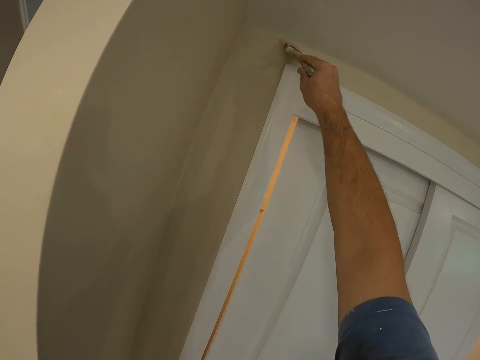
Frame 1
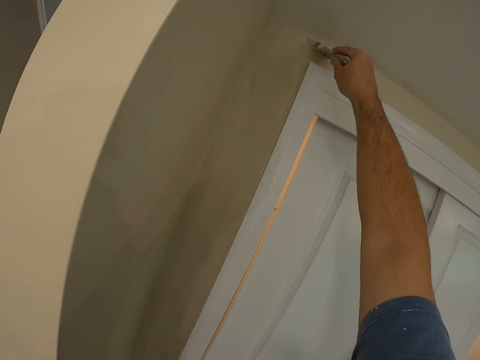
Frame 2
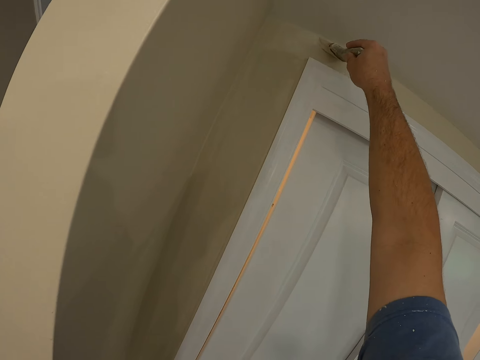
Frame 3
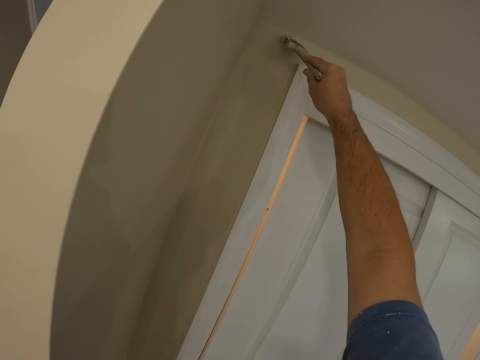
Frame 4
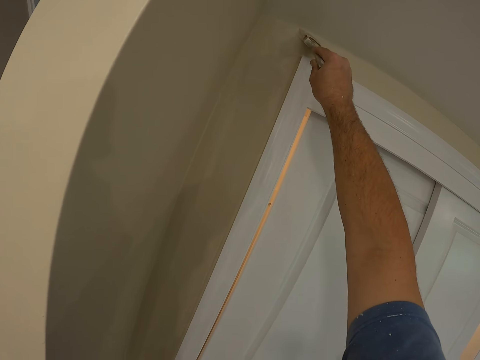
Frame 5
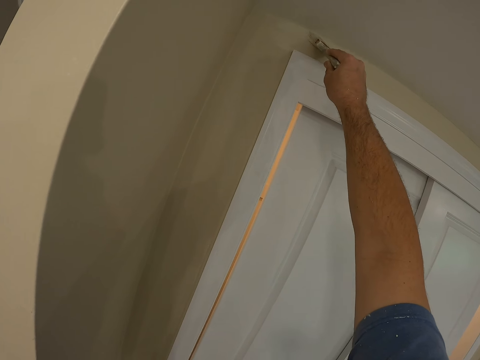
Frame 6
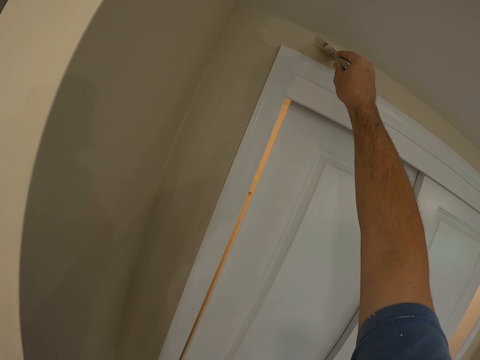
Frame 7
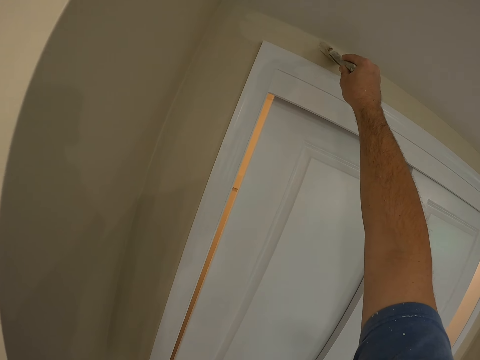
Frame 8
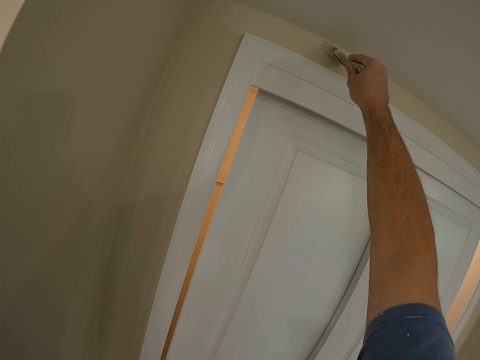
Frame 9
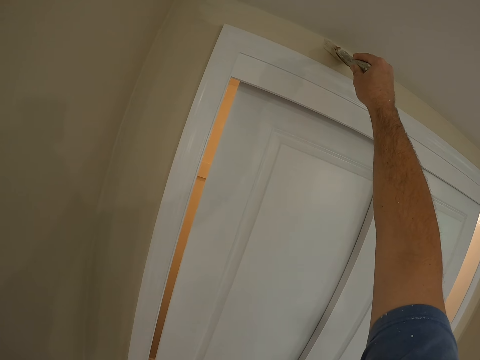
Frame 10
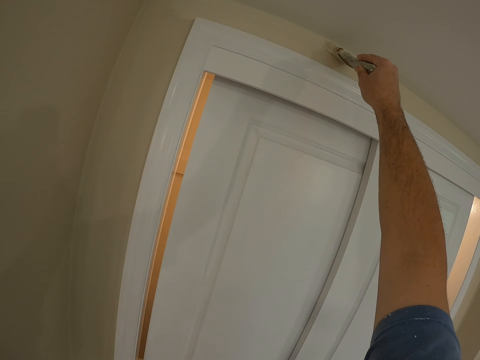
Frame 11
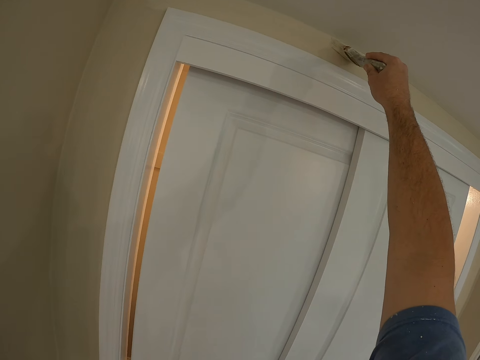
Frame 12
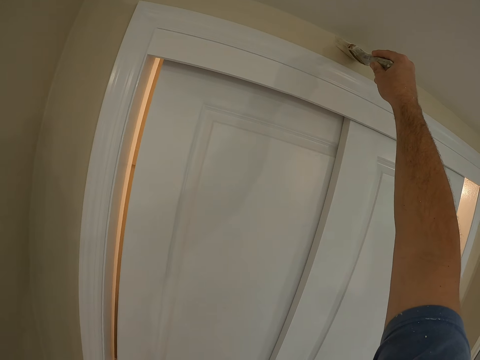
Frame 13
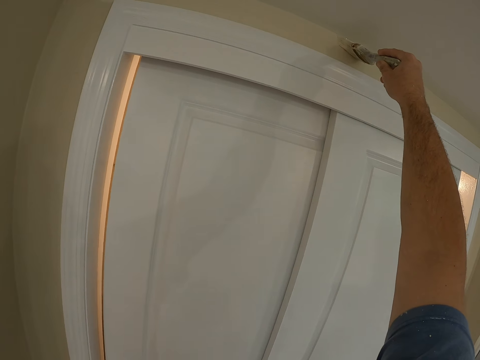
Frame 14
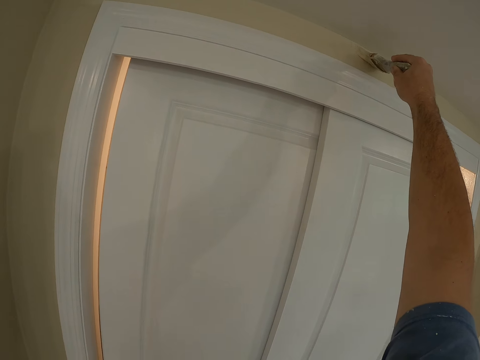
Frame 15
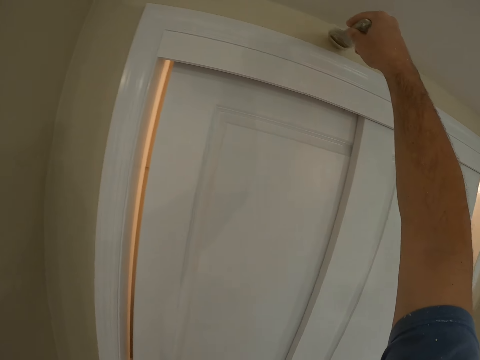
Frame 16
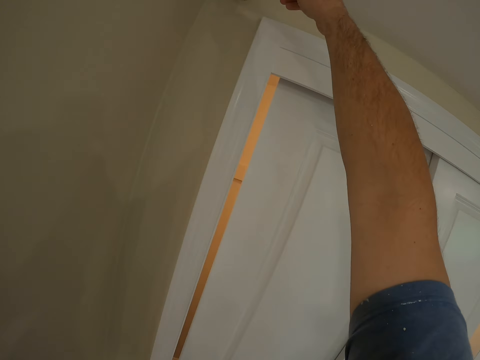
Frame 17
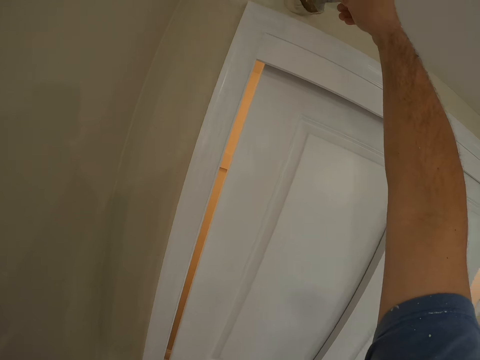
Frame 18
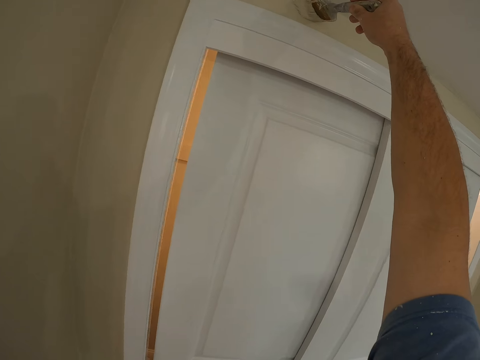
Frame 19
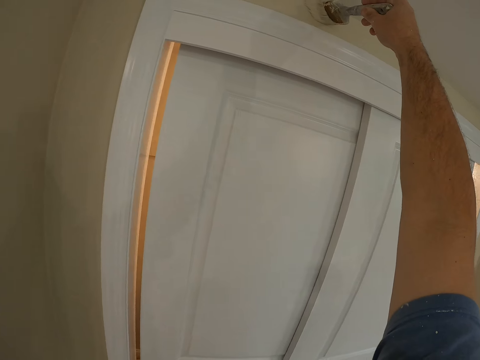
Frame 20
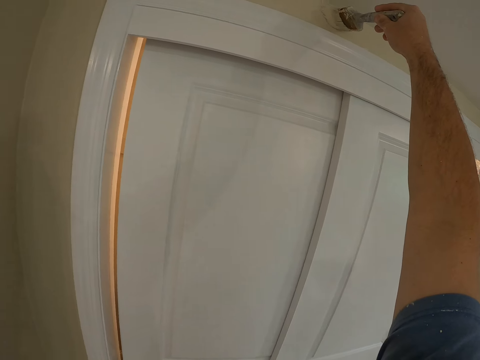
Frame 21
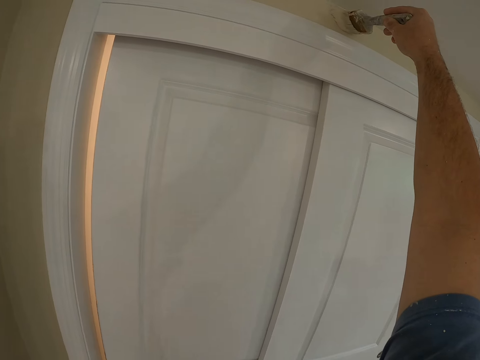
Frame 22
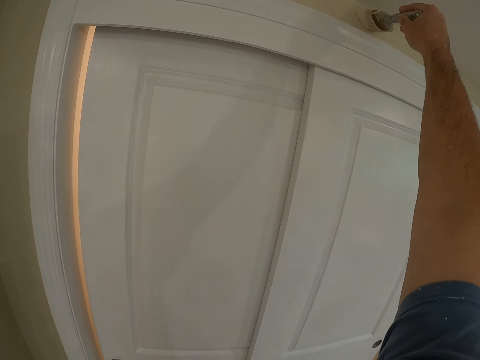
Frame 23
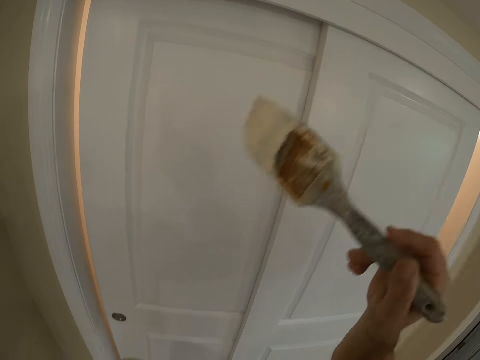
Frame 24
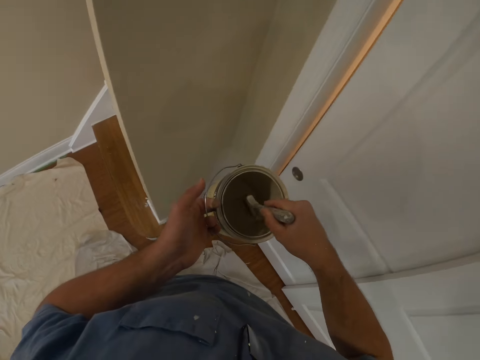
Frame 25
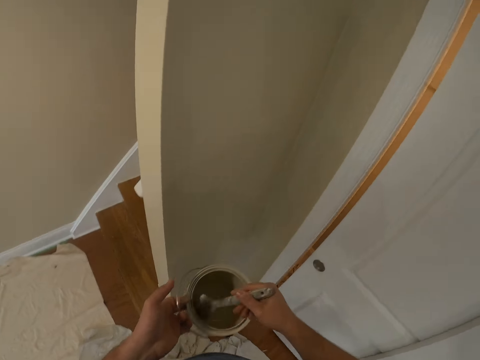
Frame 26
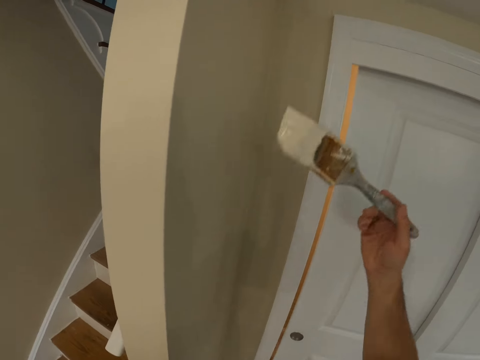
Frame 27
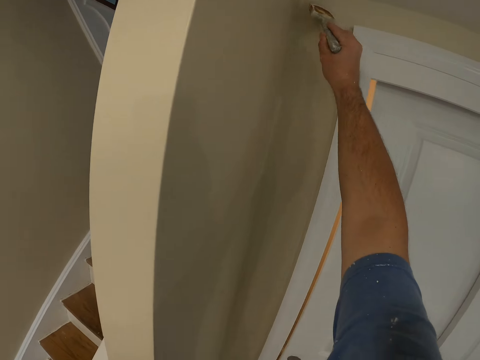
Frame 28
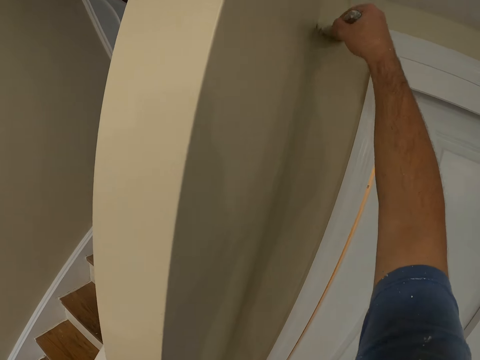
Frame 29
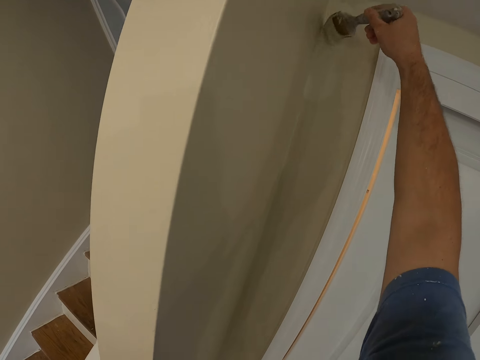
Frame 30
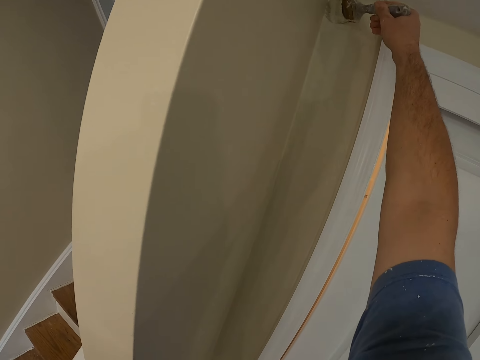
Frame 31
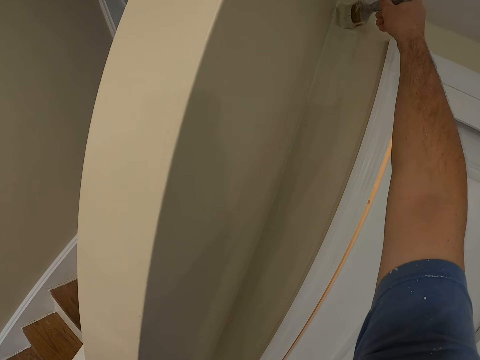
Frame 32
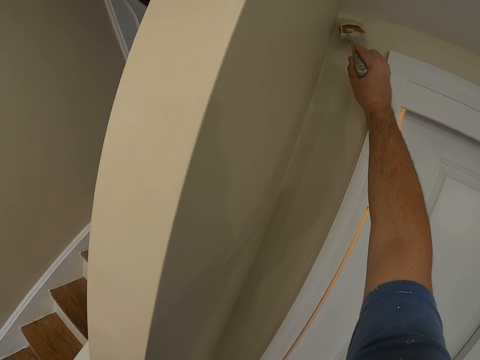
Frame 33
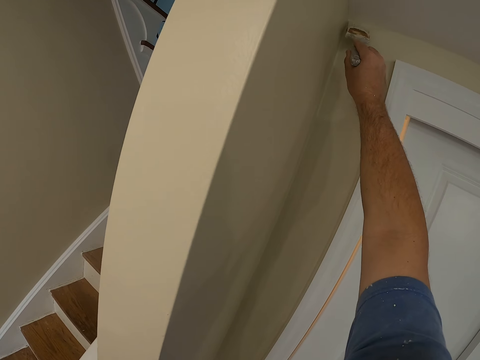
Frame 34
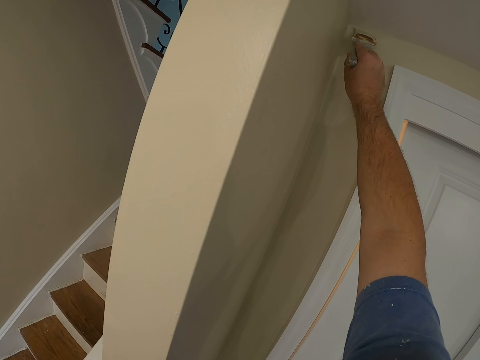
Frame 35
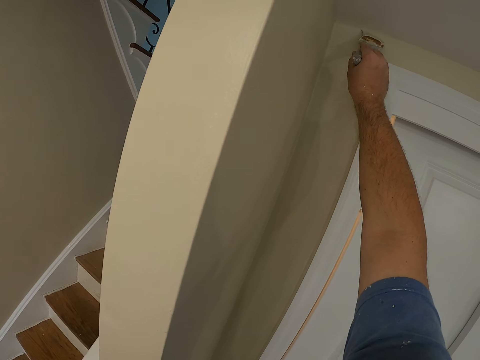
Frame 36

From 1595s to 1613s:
The camera wearer takes some paint from the paint can with the paint brush. They insert the paint brush into the jar. They paint the wall with the paint brush.

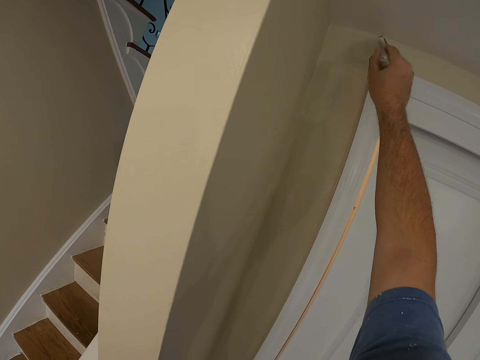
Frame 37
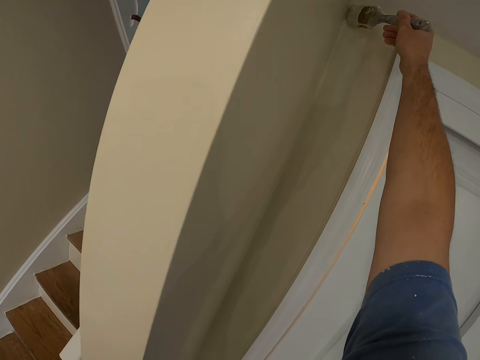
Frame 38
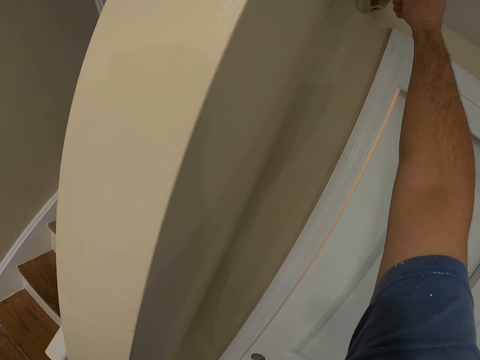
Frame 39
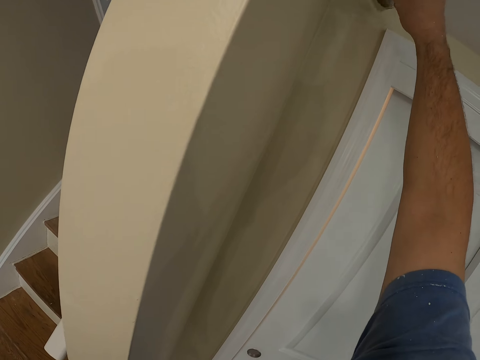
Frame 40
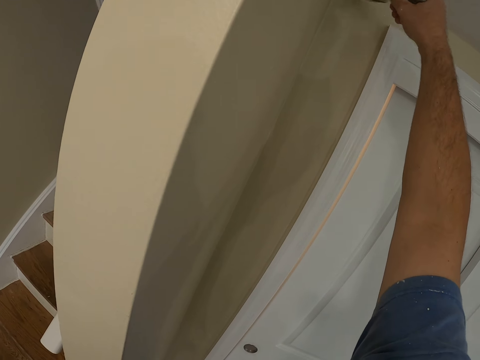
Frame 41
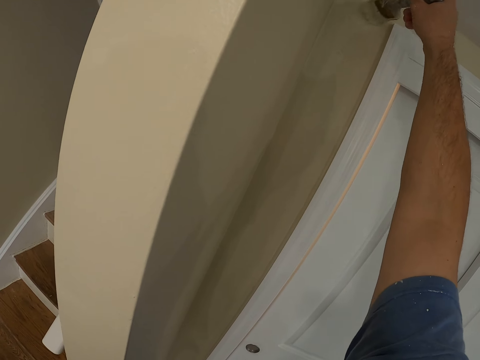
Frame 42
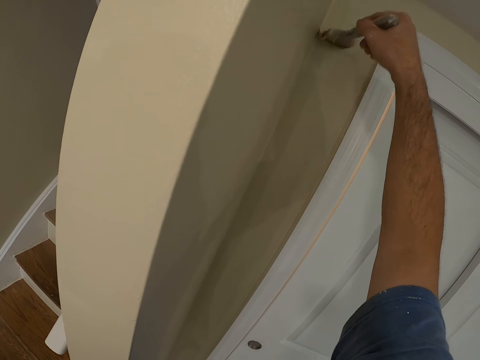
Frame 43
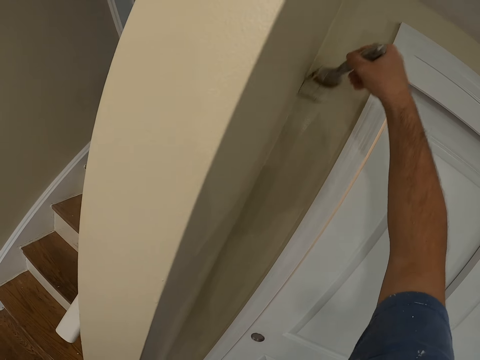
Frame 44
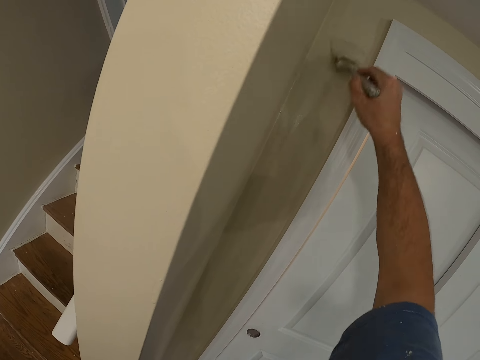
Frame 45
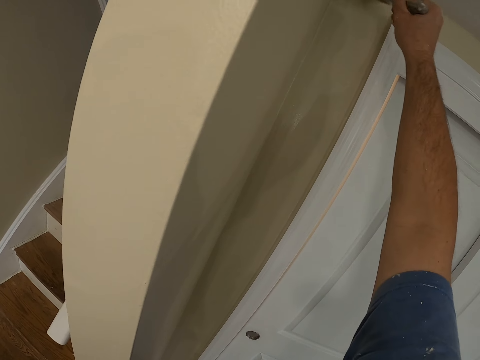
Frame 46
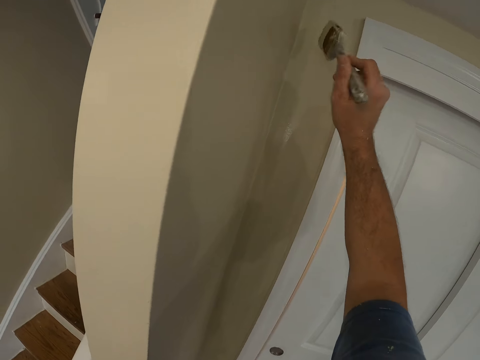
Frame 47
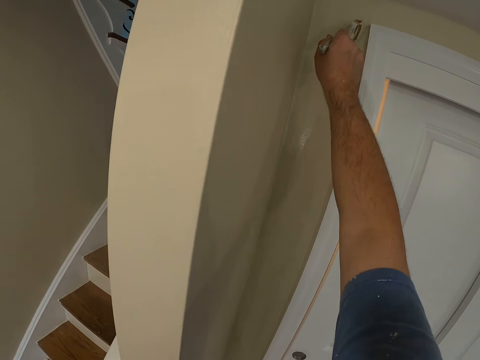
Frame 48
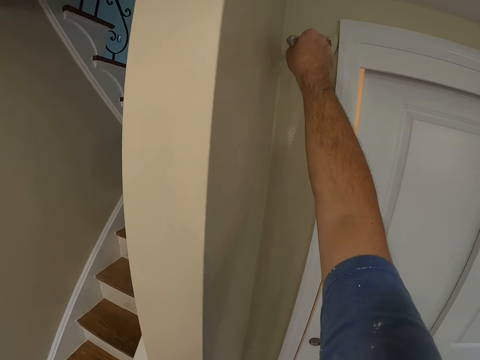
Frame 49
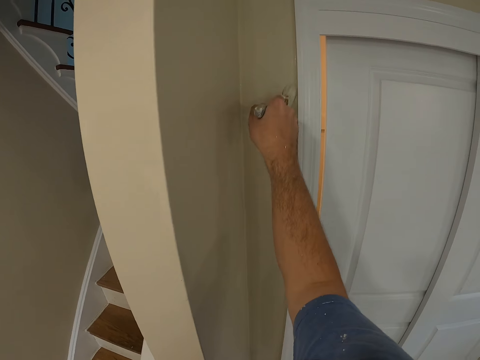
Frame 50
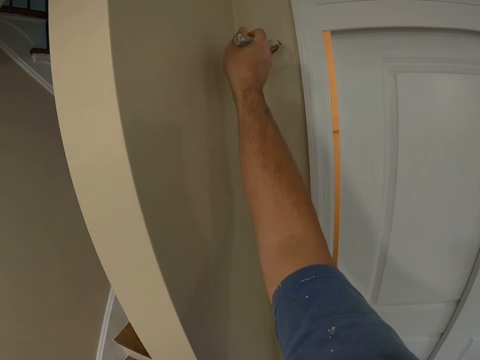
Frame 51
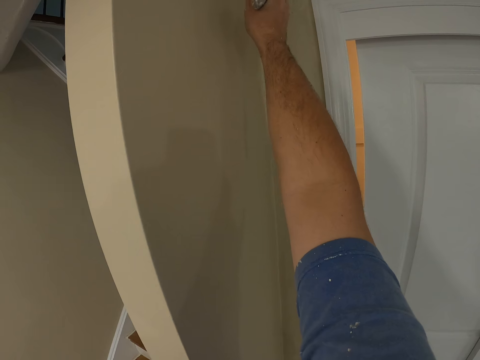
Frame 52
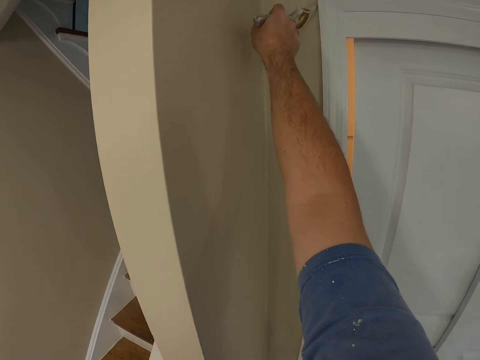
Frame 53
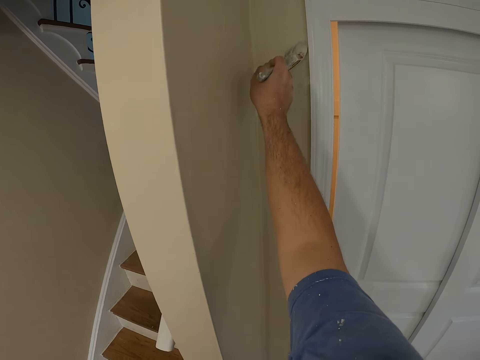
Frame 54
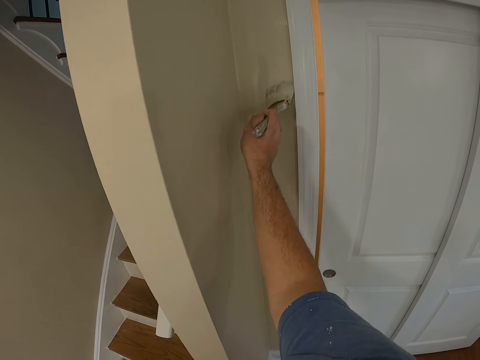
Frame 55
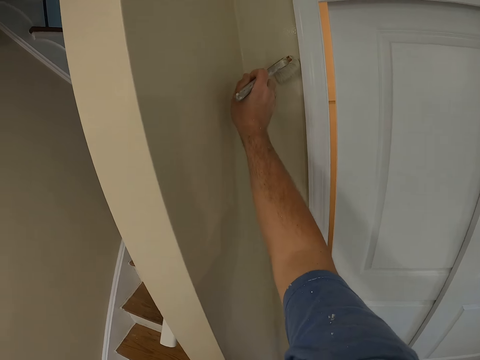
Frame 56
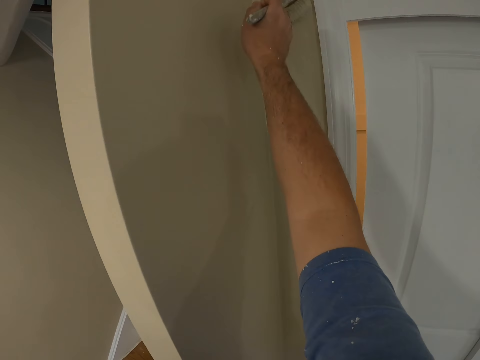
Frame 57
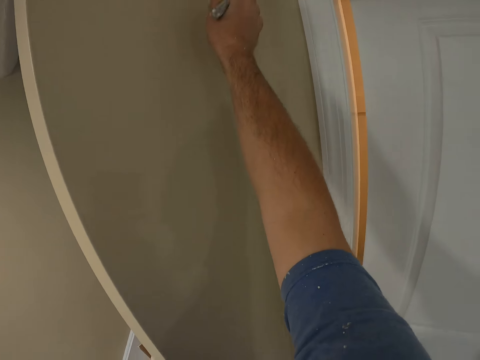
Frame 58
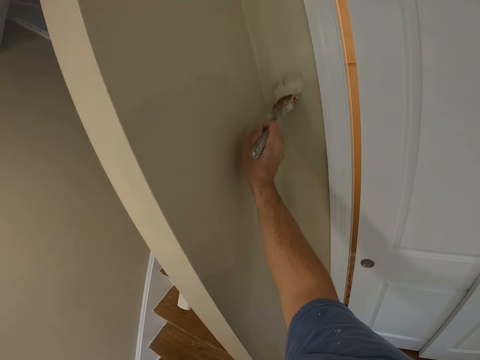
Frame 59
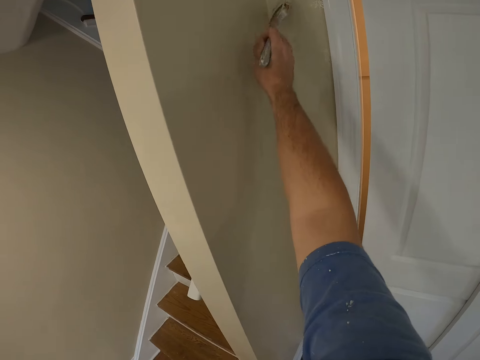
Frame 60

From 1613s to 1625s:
The camera wearer paints the wall.
